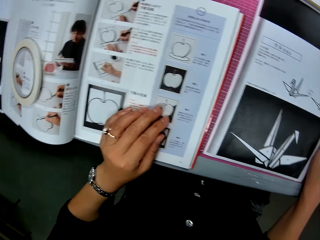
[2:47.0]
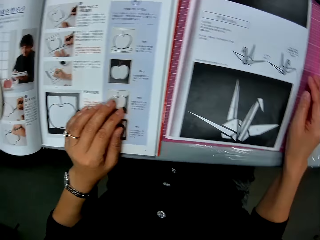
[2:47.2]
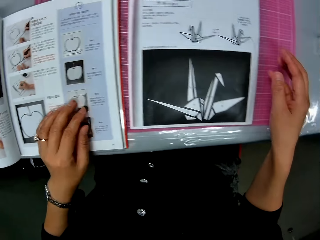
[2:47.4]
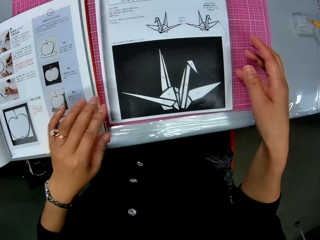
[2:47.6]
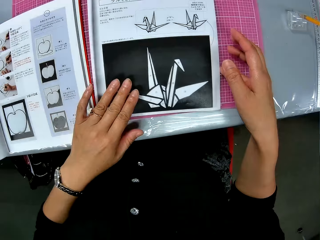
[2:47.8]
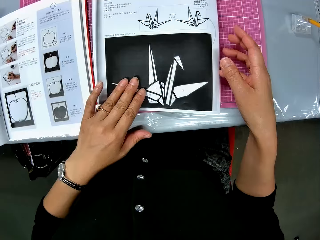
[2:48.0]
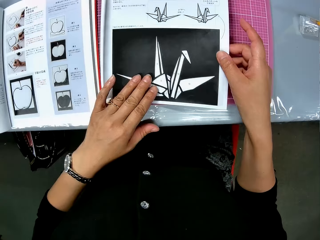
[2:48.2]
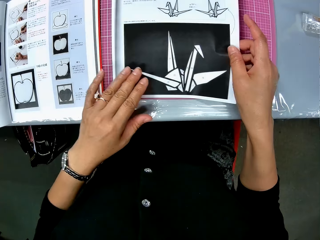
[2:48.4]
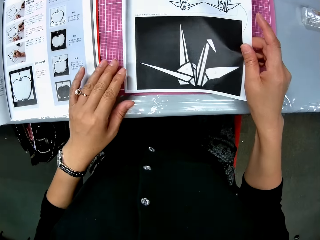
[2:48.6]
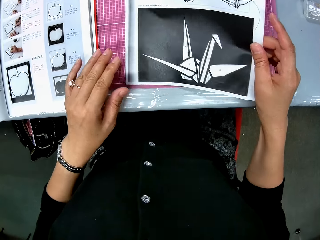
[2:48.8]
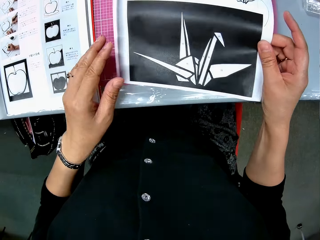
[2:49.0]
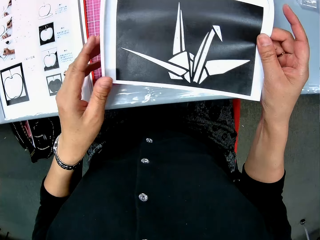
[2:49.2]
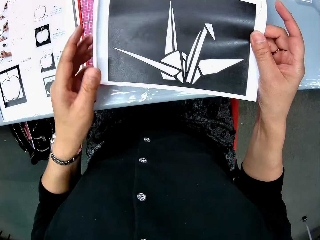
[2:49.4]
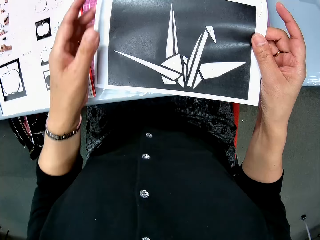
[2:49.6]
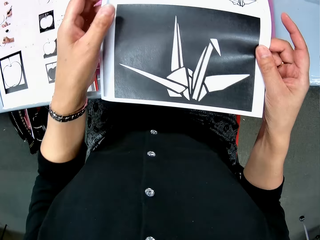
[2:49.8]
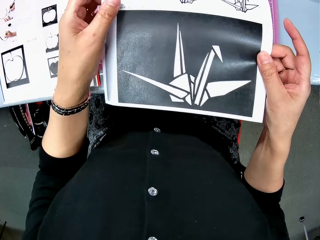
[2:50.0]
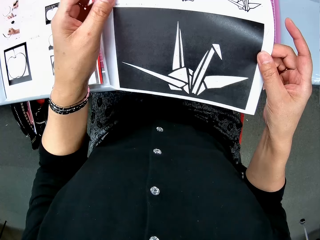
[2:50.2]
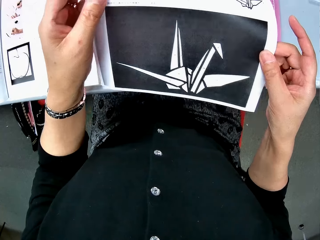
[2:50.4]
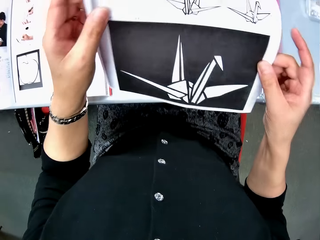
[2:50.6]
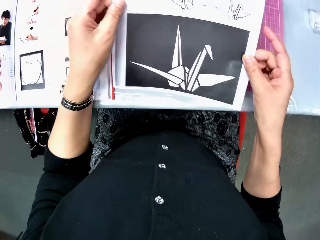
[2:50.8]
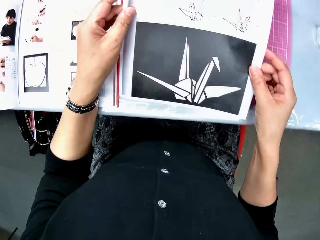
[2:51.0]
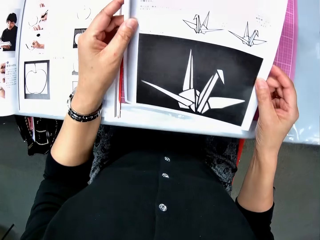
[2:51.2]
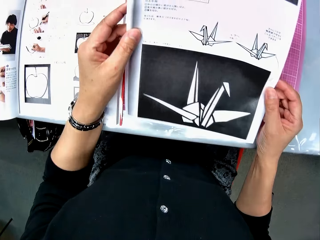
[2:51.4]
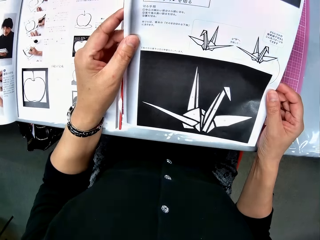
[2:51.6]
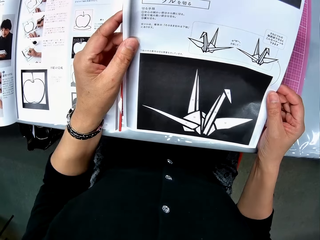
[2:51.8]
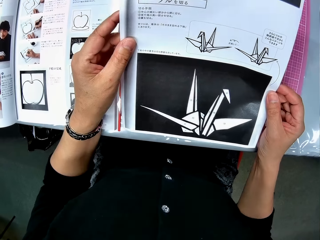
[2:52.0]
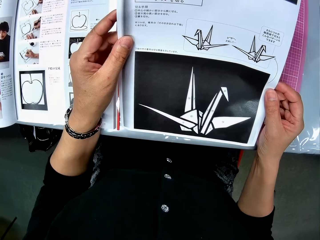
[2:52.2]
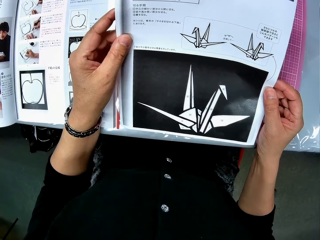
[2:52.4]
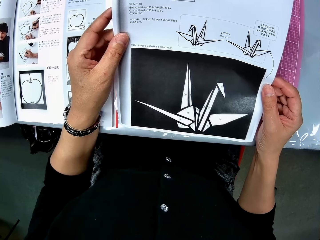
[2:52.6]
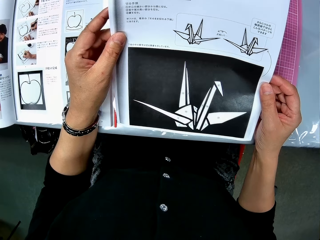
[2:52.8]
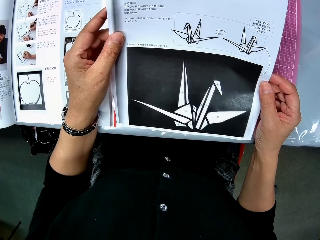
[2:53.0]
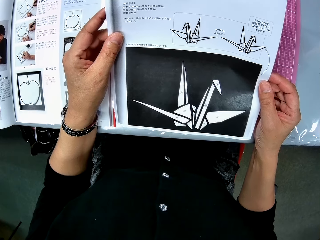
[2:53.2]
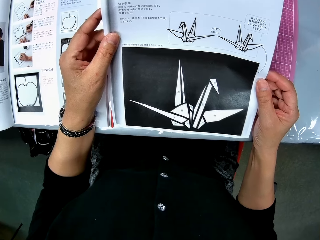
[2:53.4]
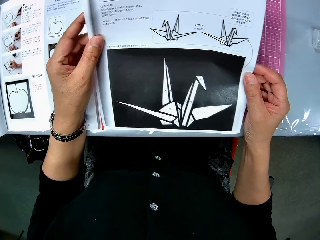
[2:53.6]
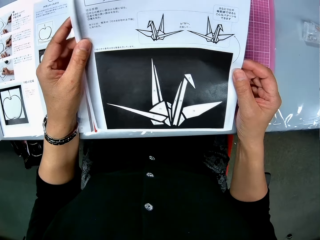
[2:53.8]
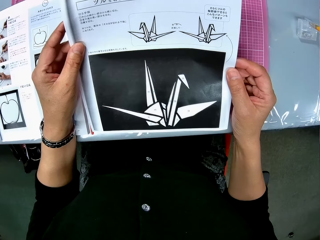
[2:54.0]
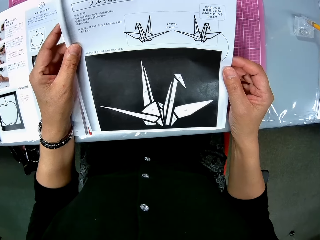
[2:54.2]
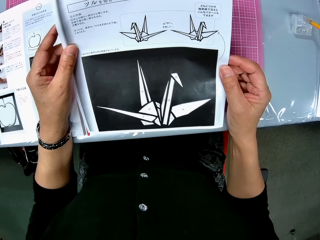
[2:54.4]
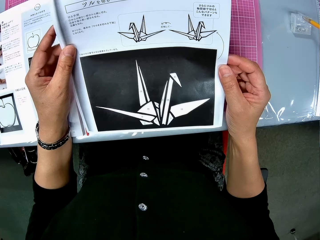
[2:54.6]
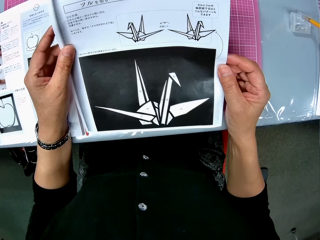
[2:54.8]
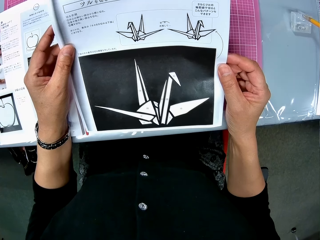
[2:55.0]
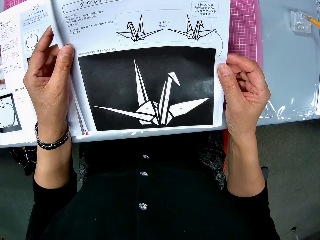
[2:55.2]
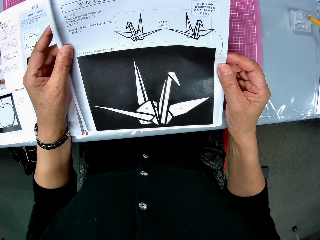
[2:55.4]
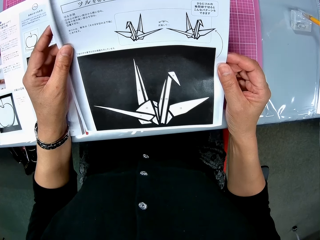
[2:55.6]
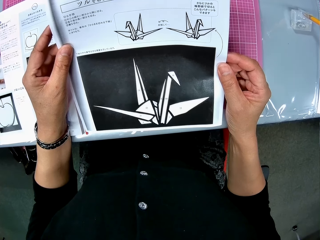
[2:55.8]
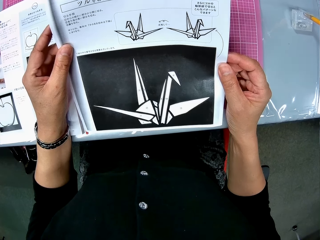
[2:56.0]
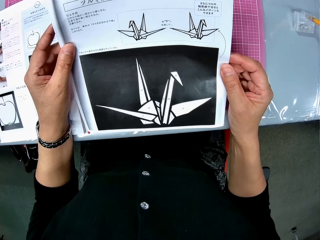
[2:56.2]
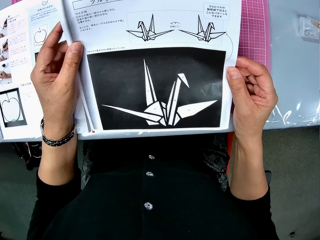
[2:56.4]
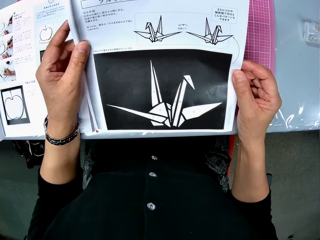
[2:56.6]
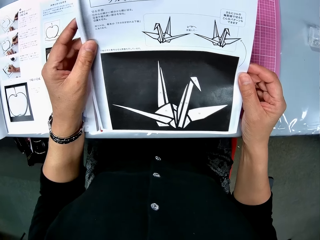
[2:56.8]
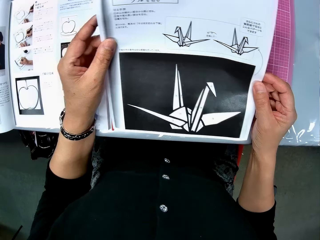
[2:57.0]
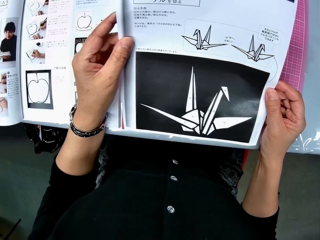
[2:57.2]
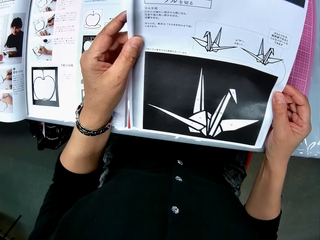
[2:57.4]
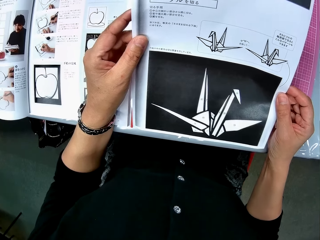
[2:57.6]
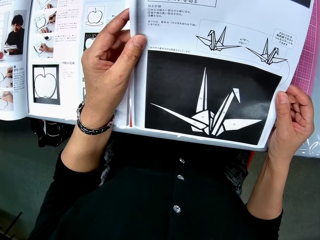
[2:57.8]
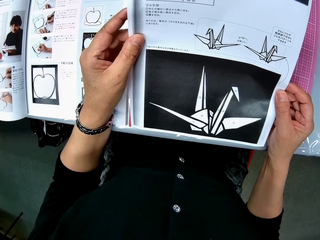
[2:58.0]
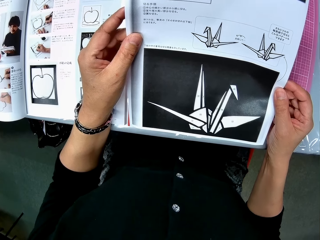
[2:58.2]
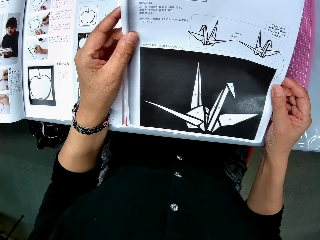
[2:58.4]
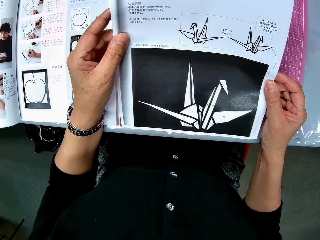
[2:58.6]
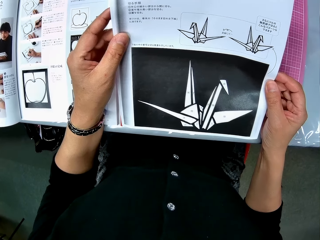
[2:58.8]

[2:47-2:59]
The camera wearer picks up a book or paper from the table. They look at the paper.

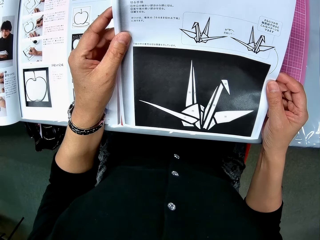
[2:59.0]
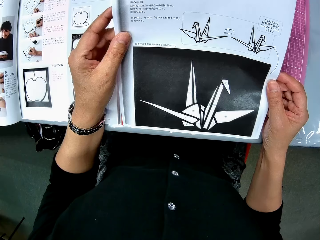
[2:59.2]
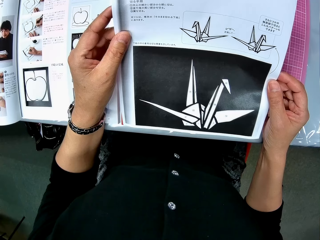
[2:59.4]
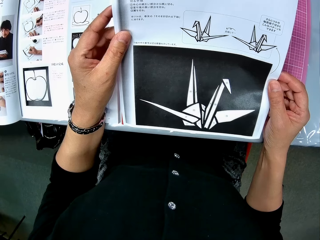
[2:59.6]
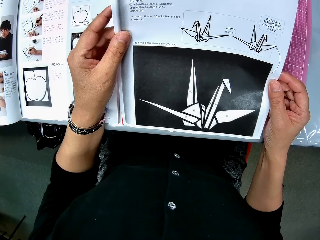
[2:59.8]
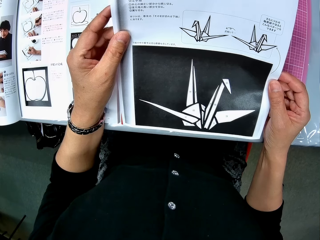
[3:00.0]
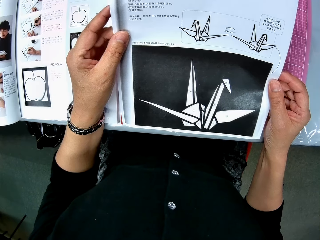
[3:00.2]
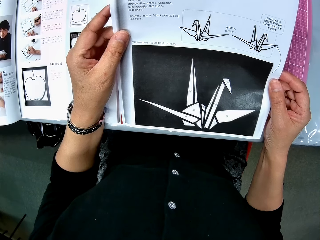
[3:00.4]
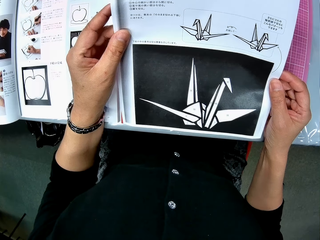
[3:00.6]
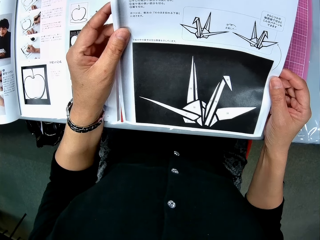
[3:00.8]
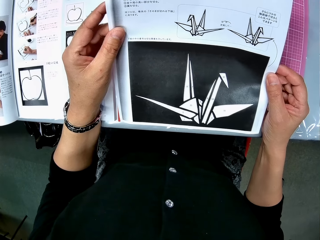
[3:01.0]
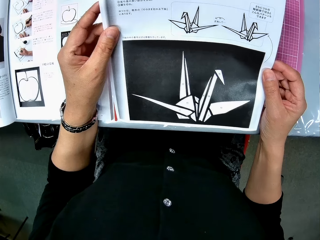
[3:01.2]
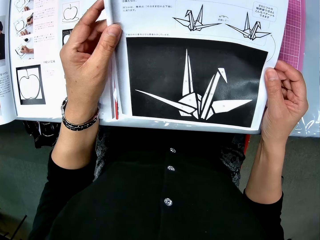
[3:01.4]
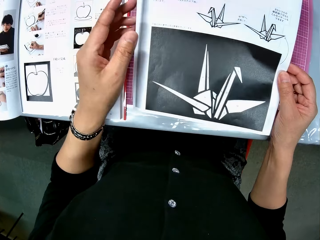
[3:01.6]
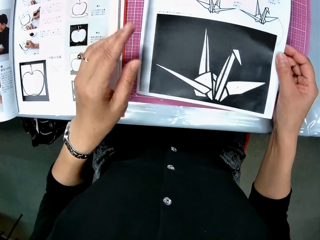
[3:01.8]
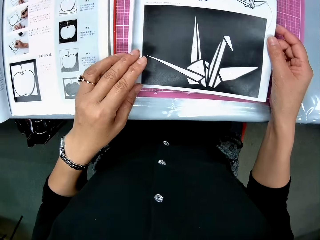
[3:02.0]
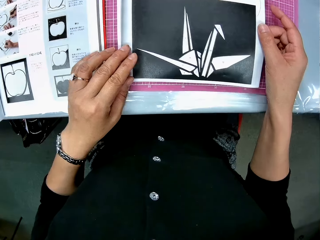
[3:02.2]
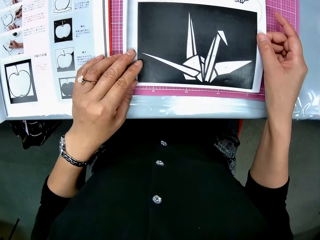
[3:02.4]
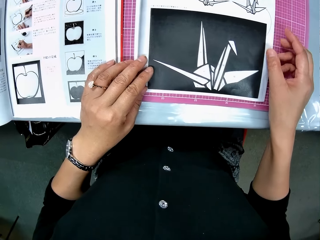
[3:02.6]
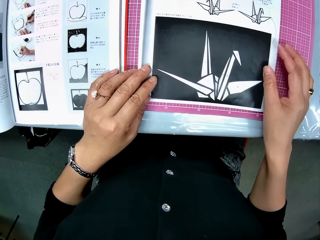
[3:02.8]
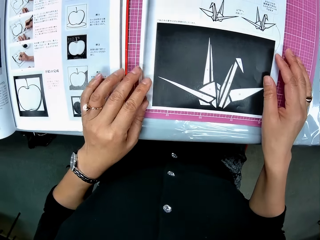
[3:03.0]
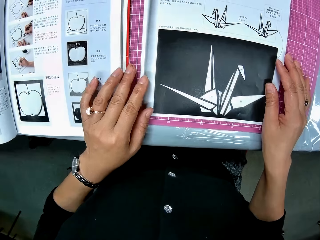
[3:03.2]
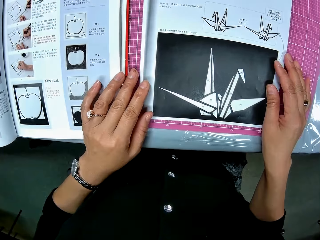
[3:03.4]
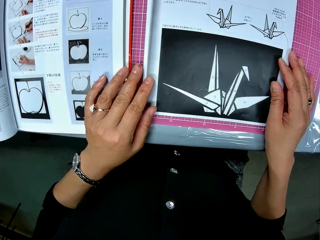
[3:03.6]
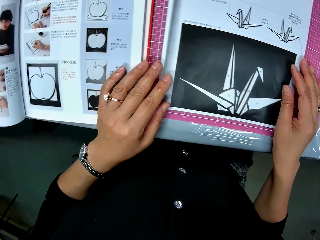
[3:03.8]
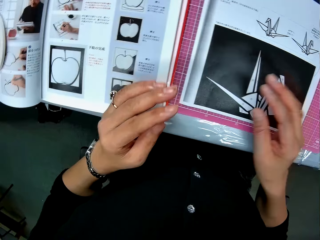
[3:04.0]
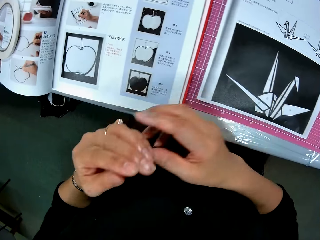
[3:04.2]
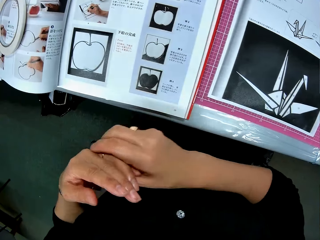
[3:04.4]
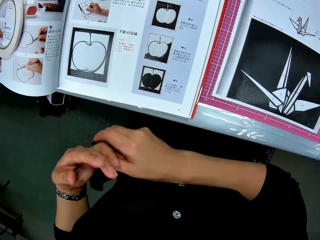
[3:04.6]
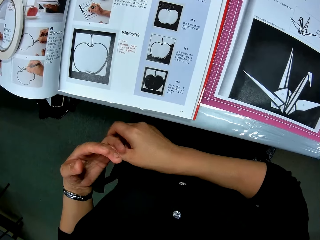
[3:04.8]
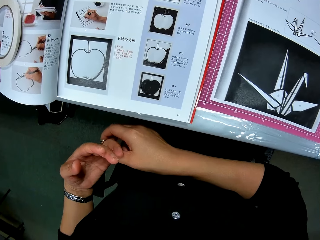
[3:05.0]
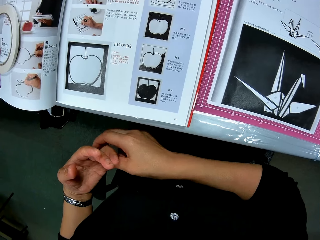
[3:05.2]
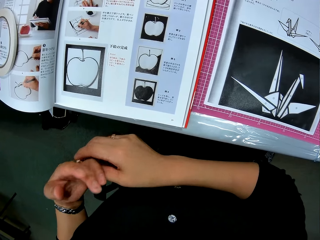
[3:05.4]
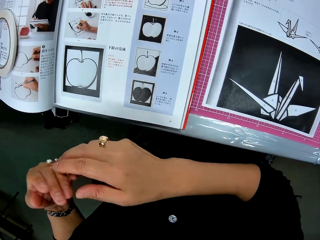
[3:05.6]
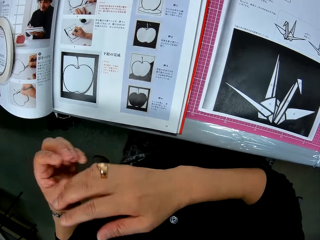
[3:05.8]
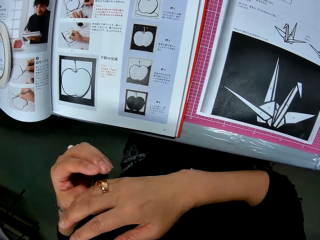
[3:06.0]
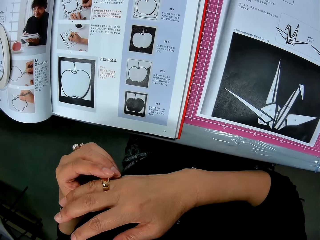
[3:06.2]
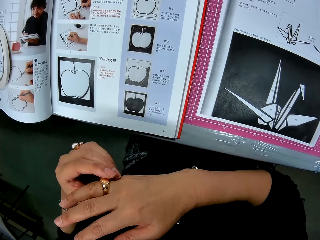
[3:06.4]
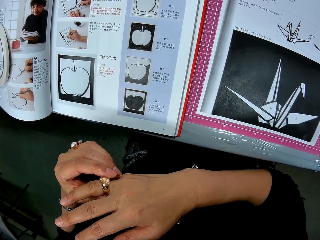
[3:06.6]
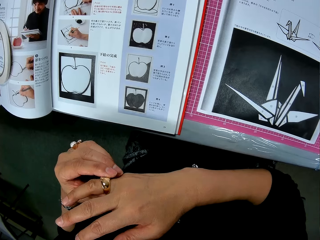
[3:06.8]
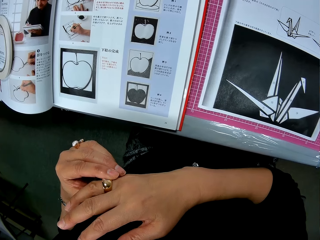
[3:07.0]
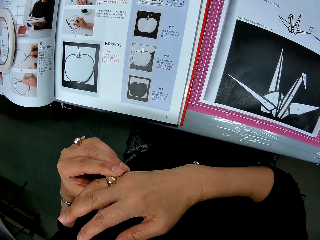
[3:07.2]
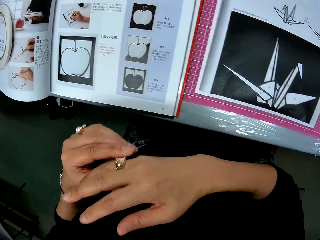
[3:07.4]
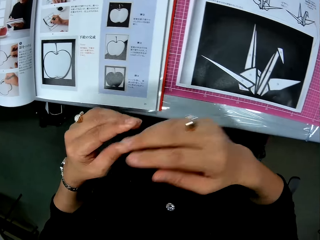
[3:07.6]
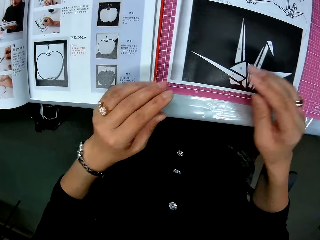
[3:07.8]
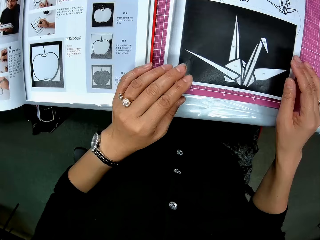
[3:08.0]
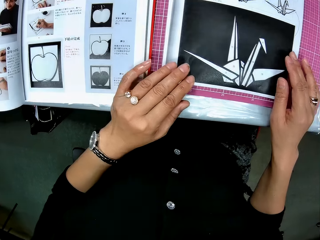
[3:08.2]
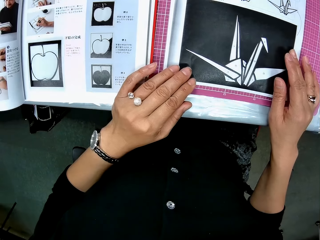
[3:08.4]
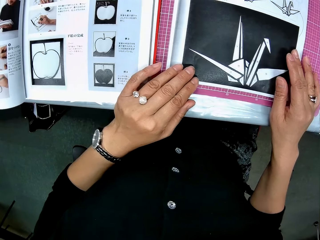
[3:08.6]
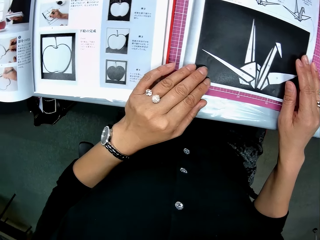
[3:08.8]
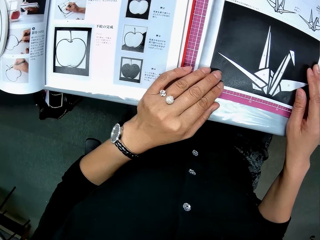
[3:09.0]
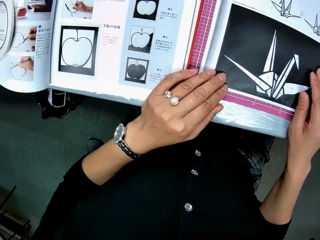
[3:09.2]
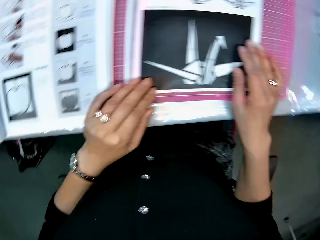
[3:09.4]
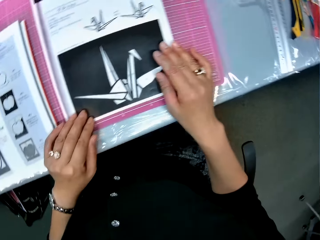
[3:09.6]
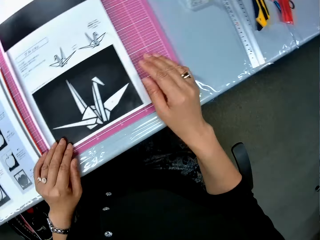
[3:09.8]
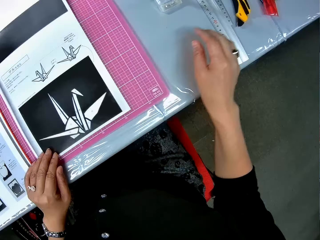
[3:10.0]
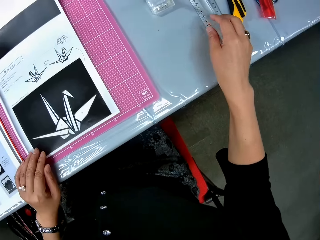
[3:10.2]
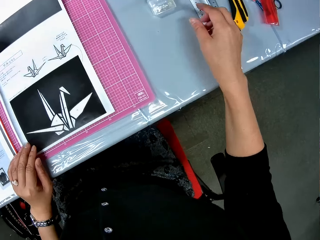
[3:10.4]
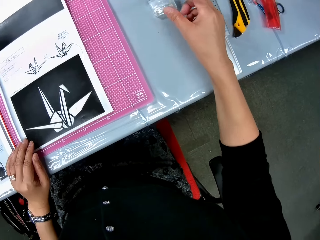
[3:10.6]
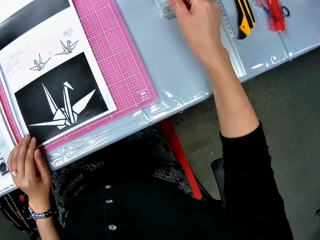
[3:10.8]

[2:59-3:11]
The camera wearer drops the book or paper on the table. She adjusts the rings in her hands. She places her hands on the book on the table.
